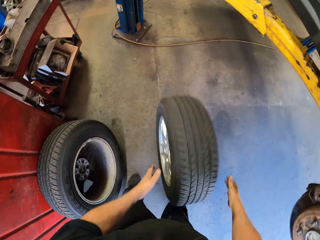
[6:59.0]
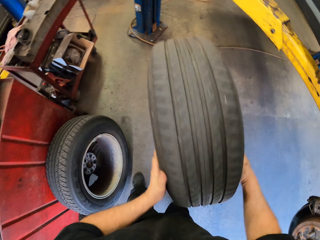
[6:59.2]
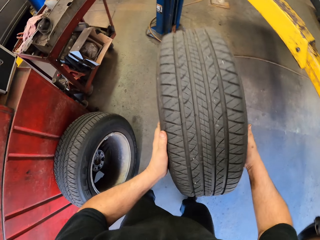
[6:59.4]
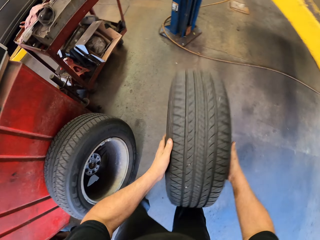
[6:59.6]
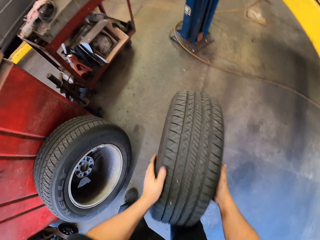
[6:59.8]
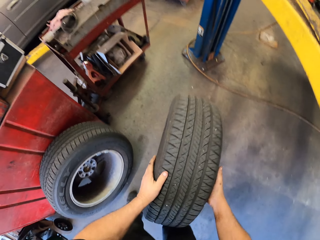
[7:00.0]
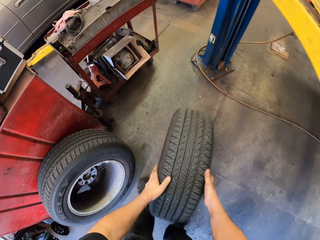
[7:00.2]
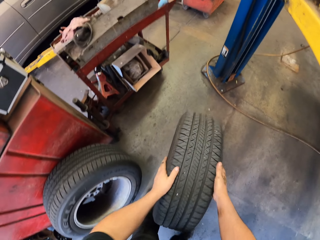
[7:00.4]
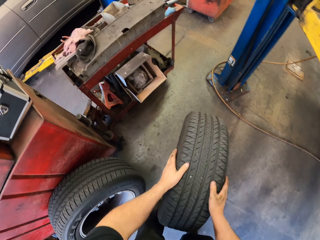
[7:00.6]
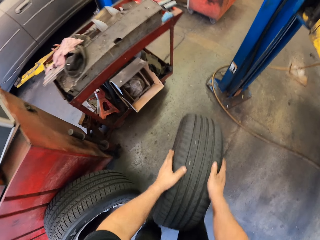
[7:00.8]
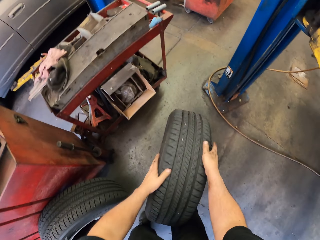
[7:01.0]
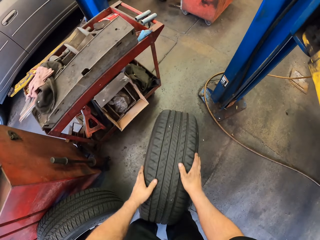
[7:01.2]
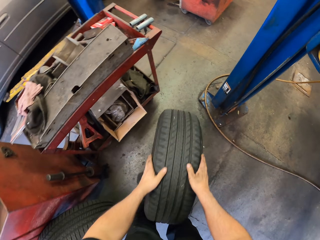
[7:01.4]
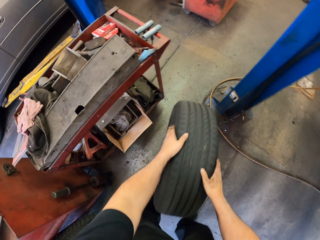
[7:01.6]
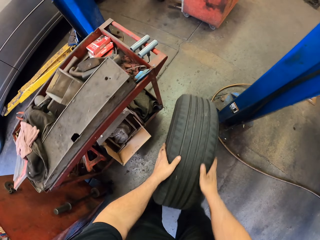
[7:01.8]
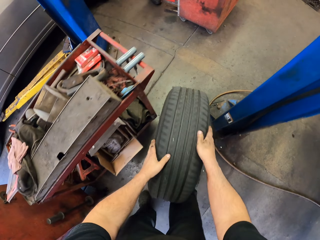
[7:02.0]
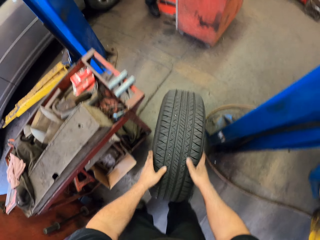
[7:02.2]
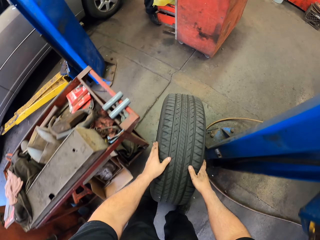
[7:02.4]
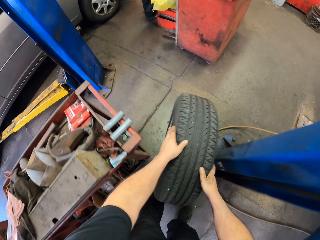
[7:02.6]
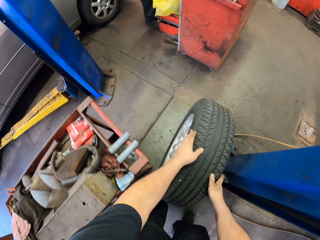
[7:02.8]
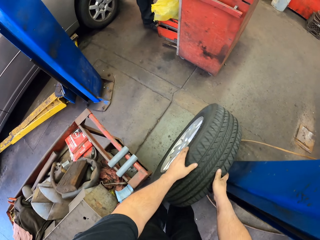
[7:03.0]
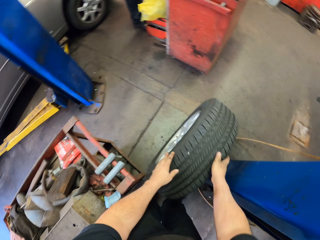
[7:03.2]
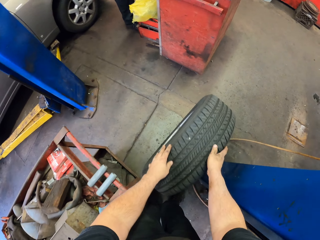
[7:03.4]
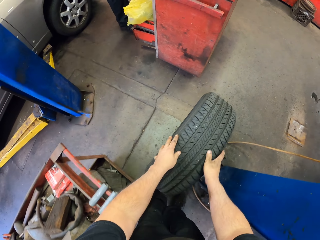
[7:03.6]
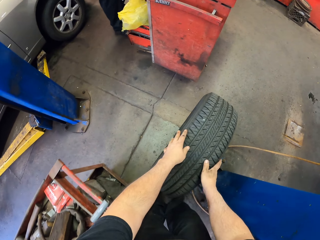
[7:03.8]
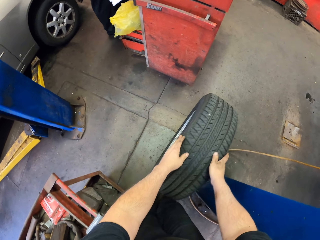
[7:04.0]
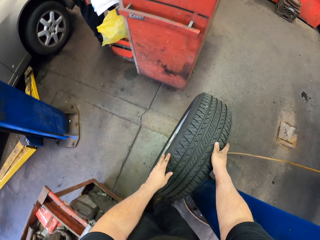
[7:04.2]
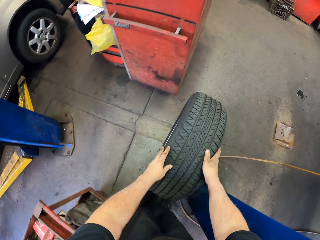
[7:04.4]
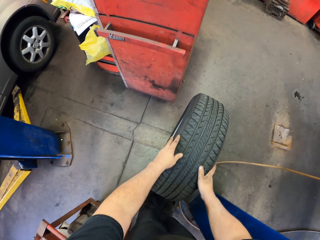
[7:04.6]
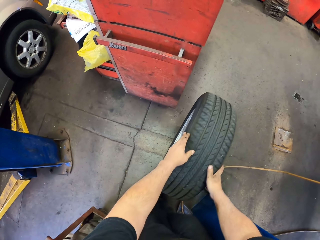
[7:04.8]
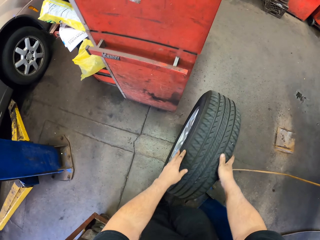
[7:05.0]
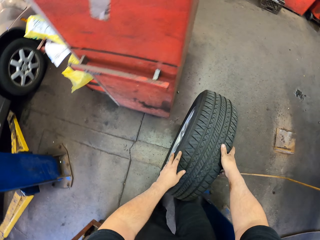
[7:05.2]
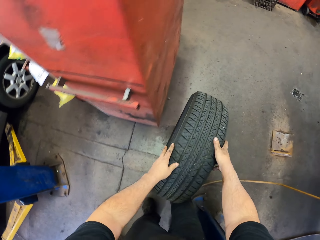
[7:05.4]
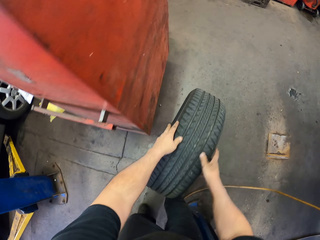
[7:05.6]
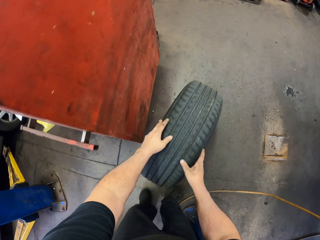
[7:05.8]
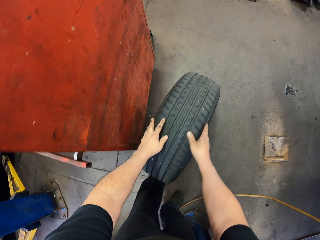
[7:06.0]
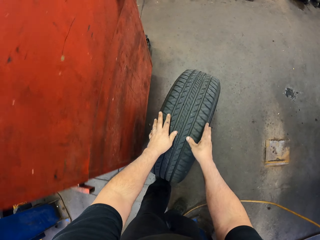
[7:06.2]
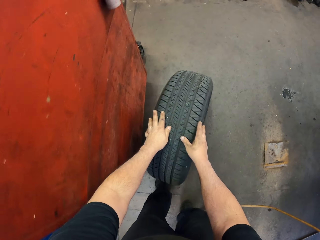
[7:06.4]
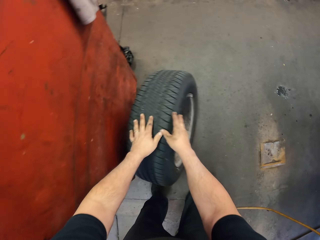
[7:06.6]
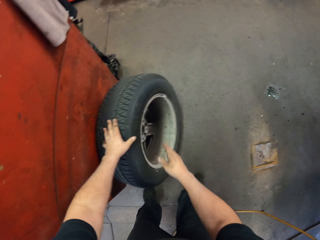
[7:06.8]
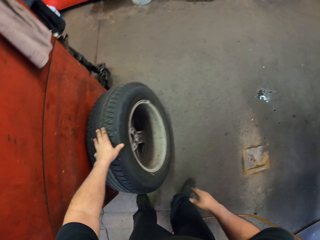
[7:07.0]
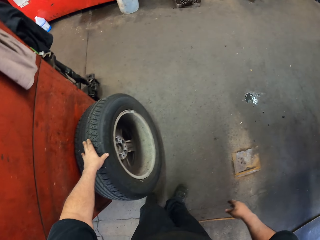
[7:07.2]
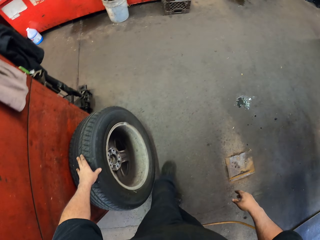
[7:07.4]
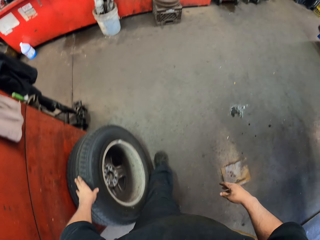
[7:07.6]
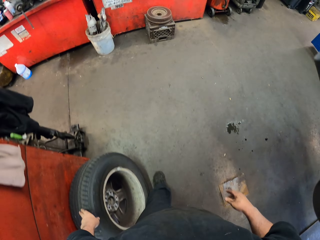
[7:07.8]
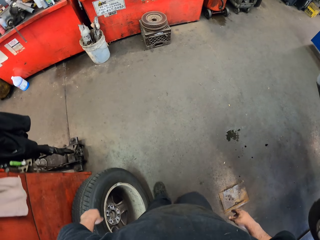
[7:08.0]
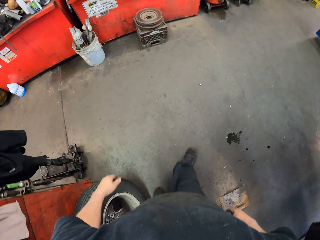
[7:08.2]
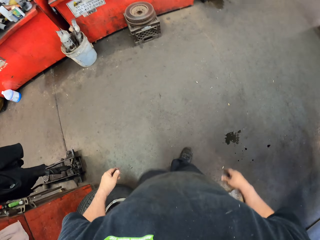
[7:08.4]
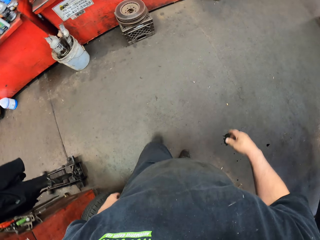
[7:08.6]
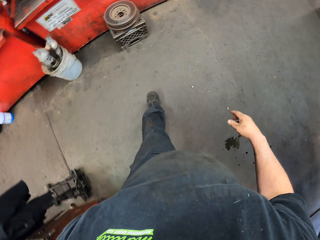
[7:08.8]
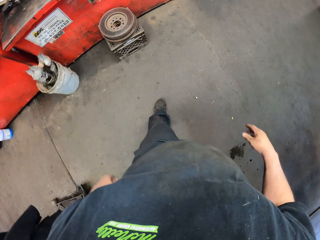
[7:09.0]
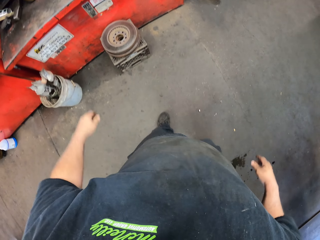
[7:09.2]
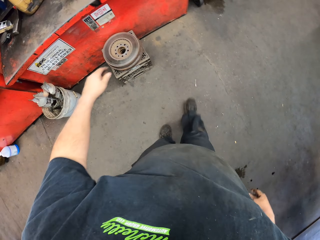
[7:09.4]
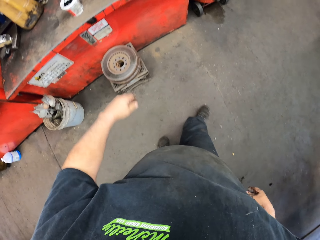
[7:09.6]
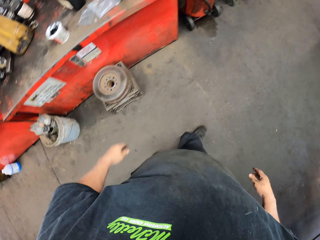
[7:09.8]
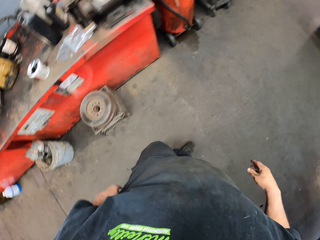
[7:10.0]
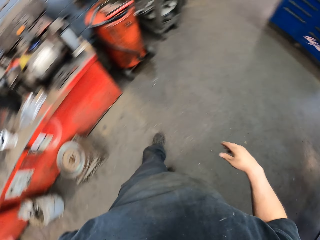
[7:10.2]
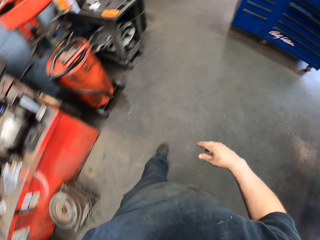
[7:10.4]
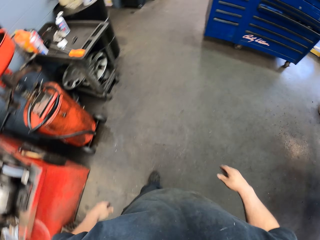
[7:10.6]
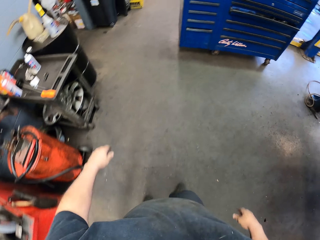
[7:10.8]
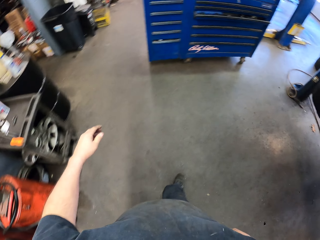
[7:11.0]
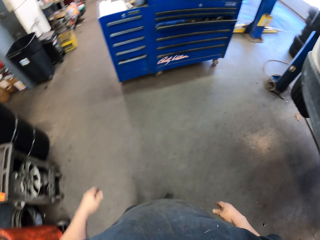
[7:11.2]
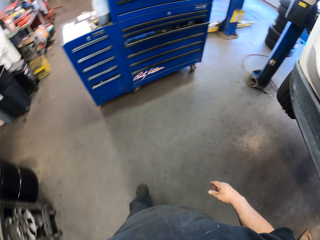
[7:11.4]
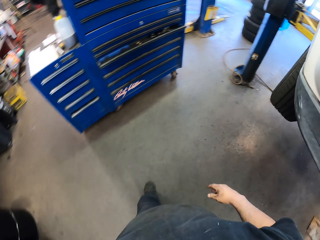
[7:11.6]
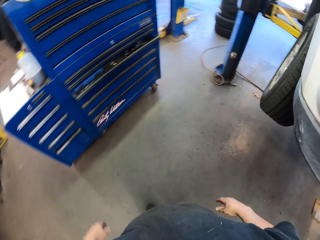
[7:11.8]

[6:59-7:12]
The camera wearer drops down the car tire. They put down the car tire. They walk in the room.

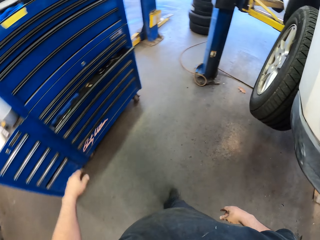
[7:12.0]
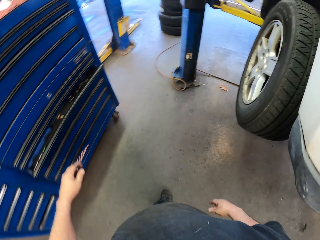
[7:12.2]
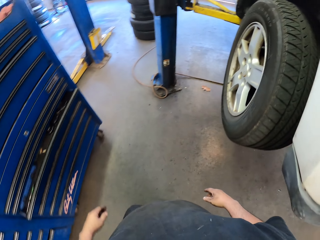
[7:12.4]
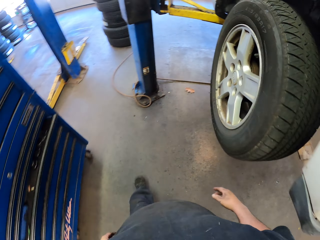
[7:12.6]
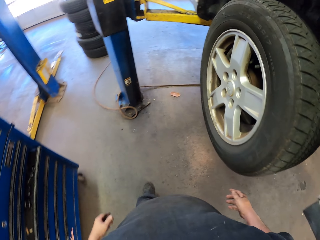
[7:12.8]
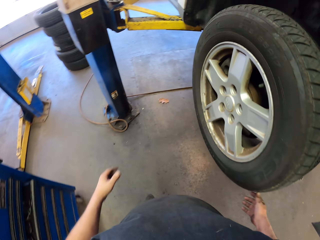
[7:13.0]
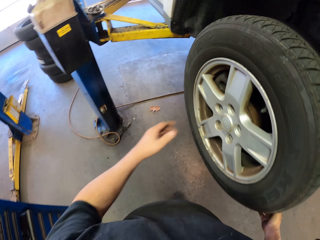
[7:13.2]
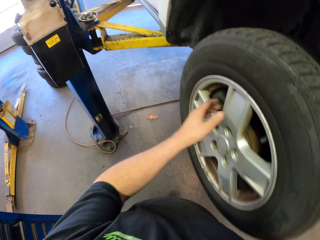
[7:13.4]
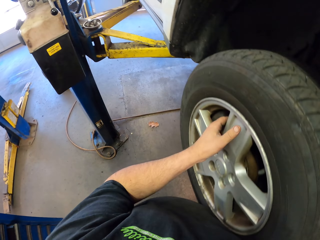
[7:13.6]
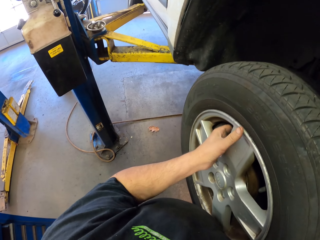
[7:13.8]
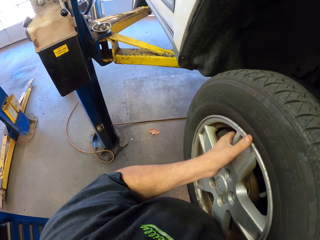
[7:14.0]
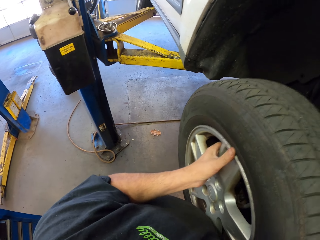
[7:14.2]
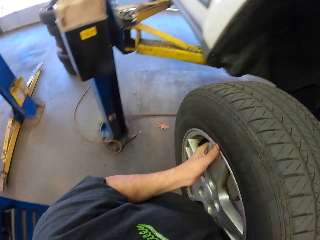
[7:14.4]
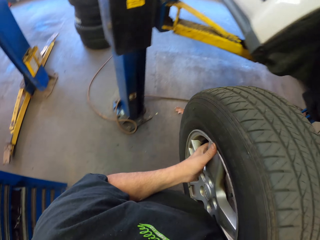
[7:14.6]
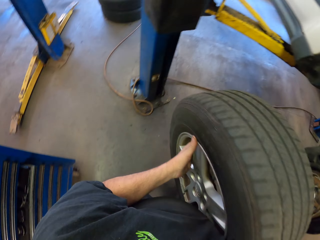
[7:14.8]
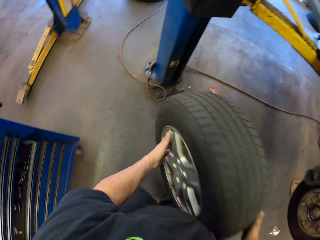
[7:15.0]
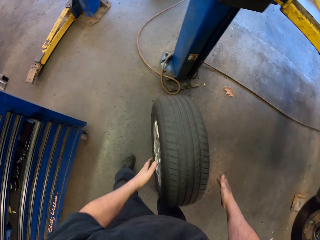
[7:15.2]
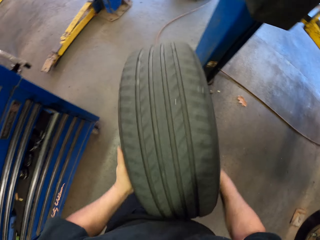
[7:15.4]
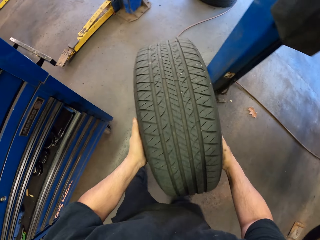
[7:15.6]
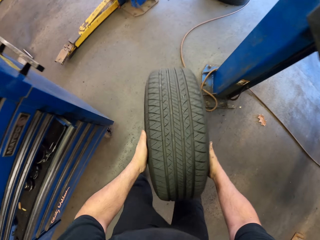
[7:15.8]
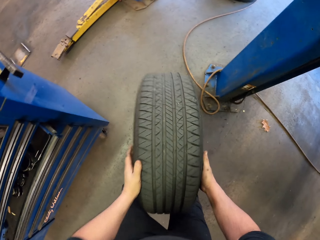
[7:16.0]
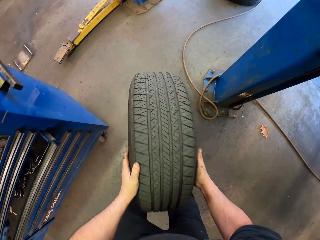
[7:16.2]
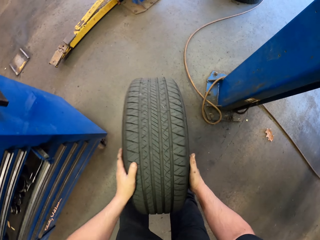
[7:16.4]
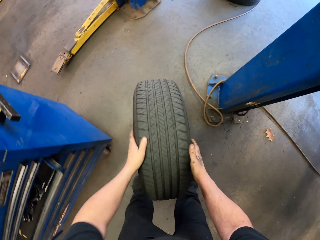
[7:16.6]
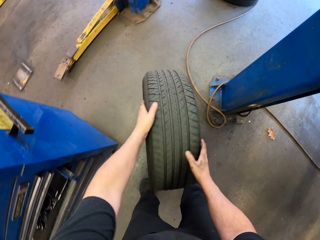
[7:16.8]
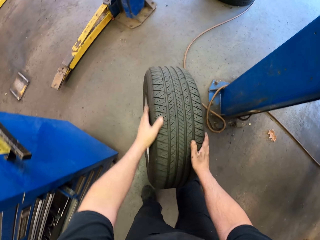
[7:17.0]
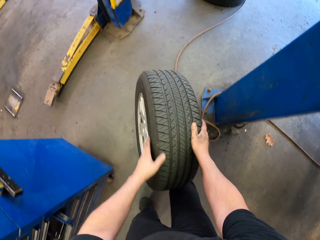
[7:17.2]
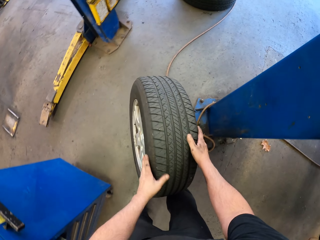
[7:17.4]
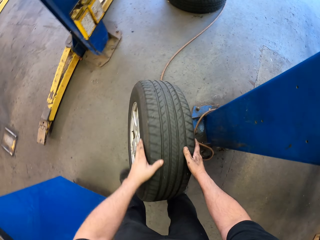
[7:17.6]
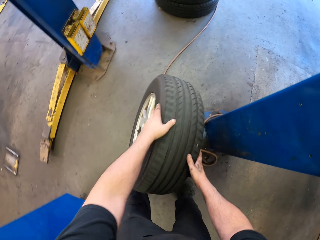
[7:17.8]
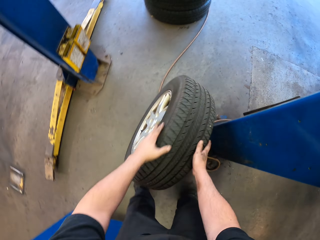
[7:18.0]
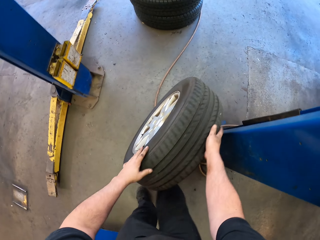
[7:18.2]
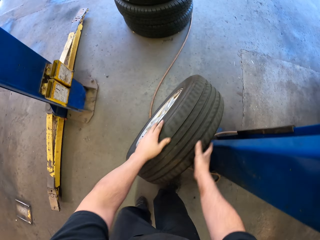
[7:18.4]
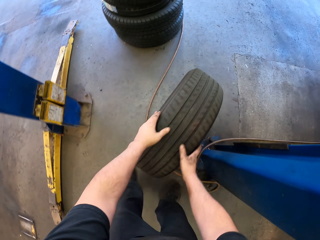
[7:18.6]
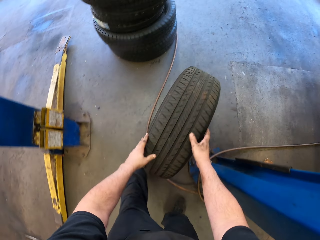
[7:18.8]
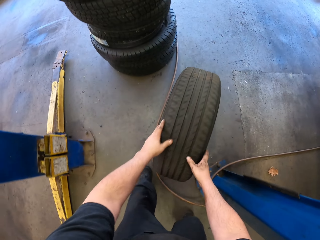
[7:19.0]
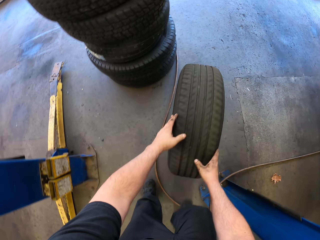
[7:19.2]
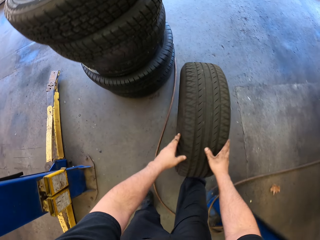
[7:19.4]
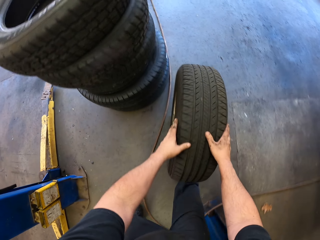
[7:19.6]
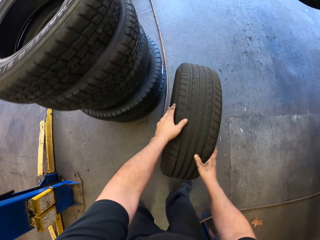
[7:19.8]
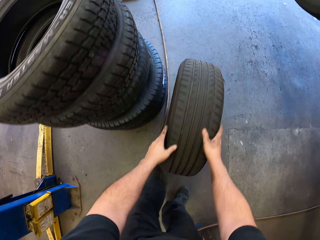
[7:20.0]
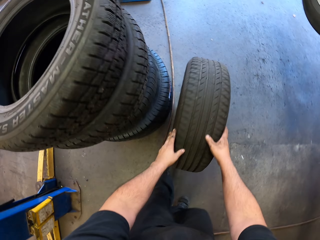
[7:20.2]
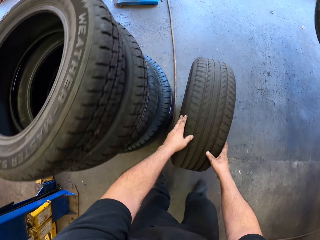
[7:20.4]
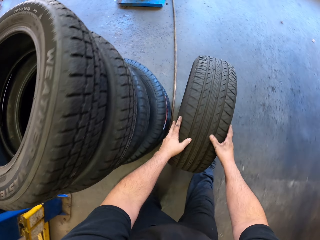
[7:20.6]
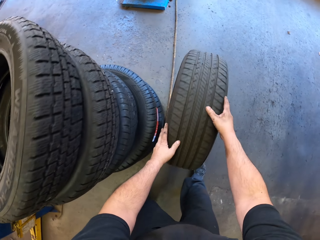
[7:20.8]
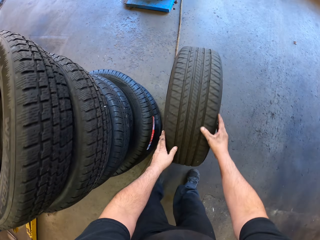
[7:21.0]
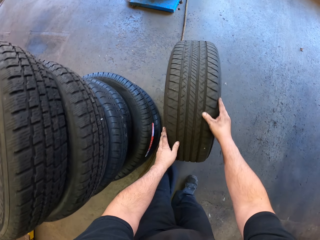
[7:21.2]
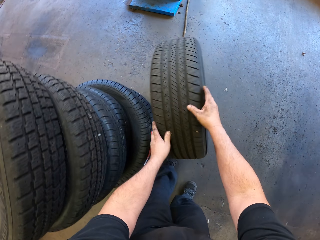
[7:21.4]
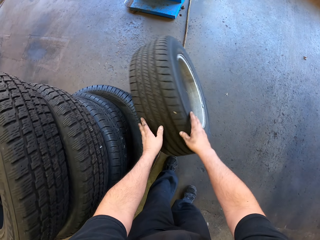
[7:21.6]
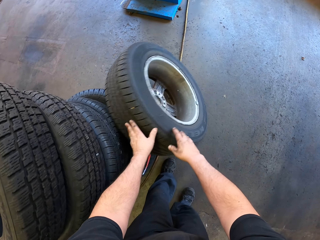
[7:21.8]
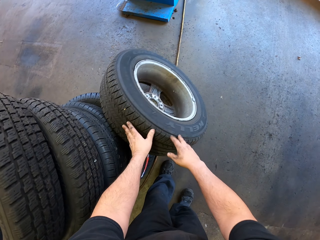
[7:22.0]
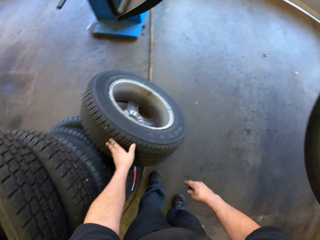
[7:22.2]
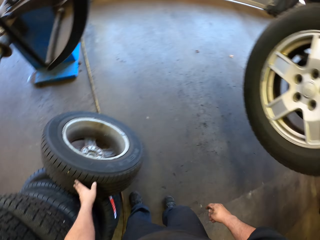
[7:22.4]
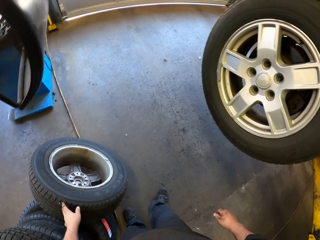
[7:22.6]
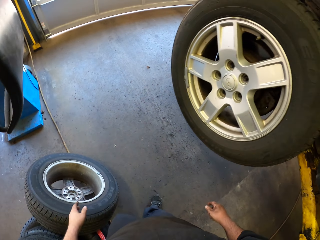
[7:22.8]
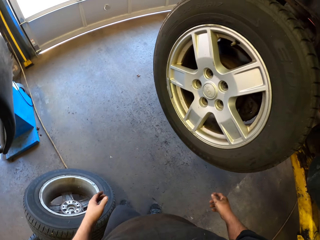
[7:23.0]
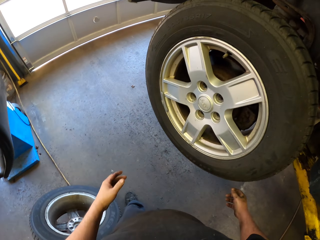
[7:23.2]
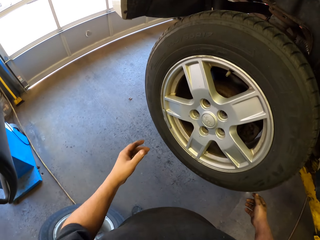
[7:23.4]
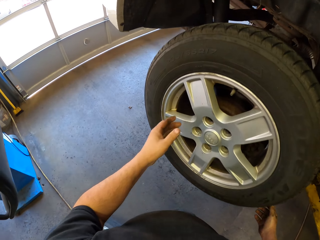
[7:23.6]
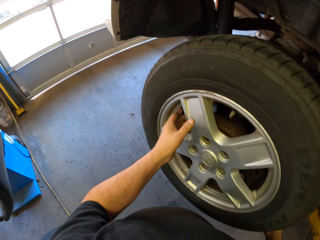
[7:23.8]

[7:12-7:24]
The camera wearer removes the other car tire. They drop the car tire on the floor. They push the car tire on the floor.
